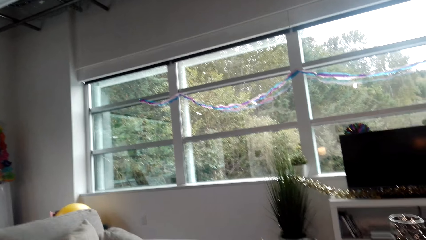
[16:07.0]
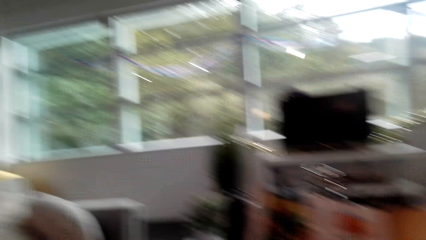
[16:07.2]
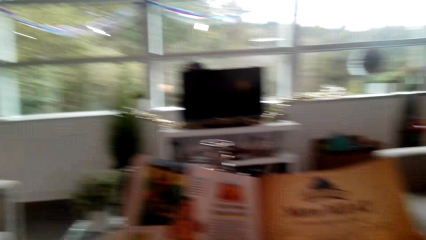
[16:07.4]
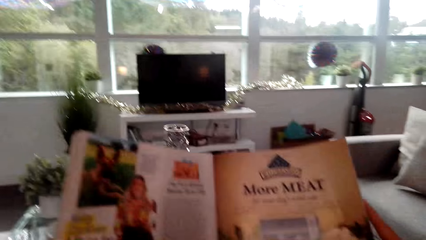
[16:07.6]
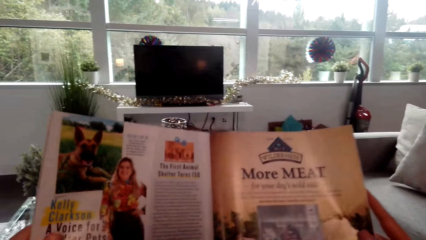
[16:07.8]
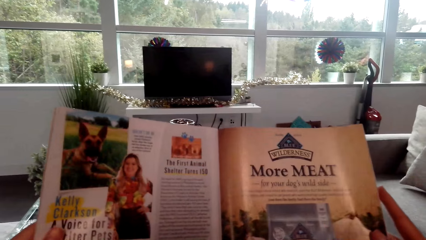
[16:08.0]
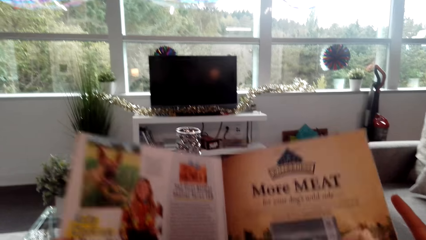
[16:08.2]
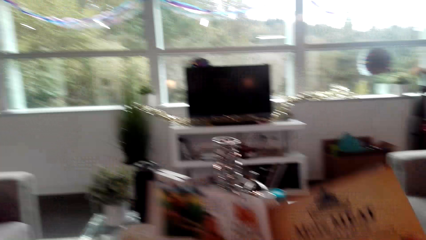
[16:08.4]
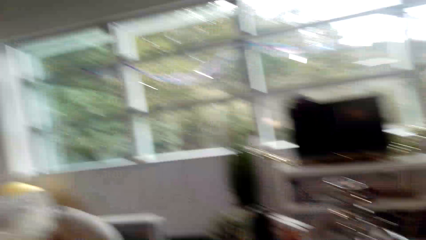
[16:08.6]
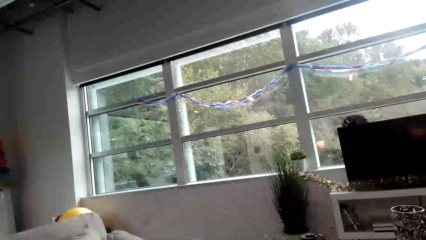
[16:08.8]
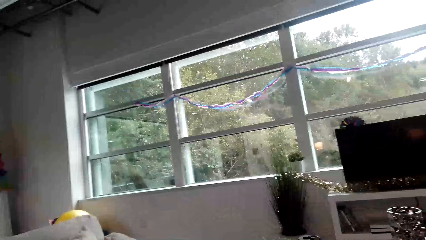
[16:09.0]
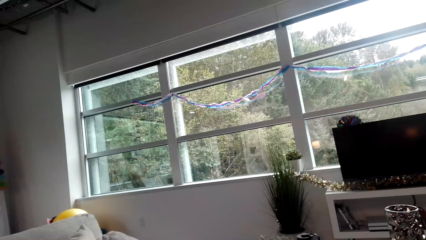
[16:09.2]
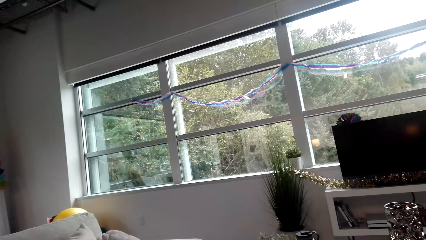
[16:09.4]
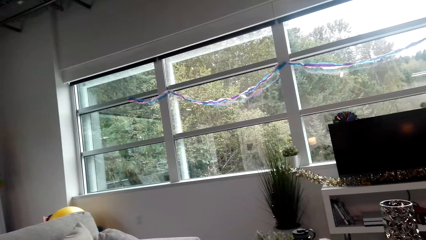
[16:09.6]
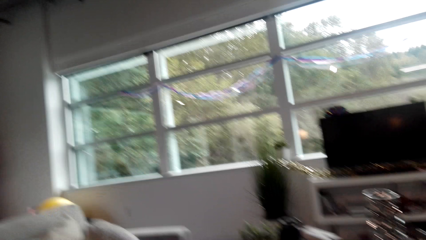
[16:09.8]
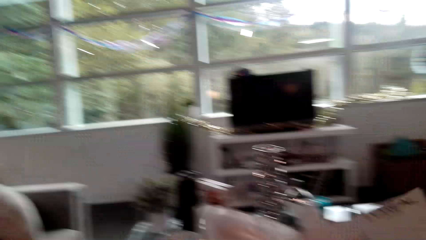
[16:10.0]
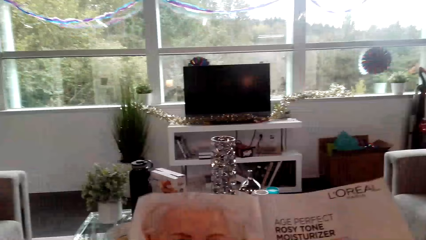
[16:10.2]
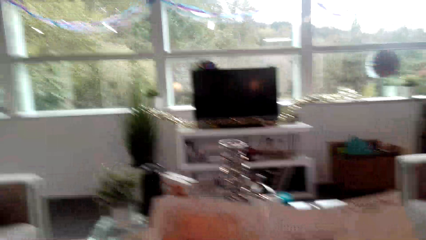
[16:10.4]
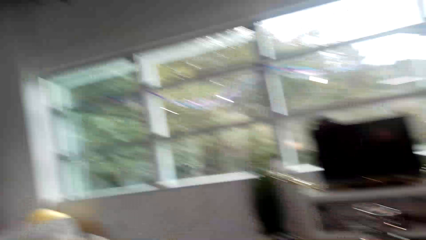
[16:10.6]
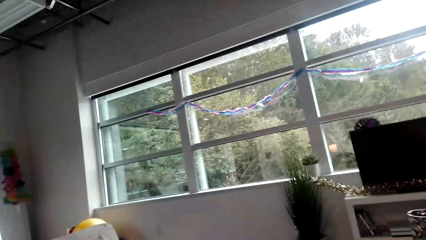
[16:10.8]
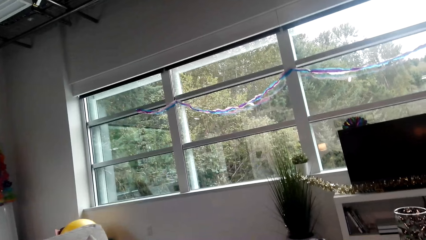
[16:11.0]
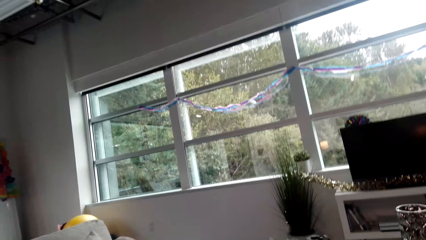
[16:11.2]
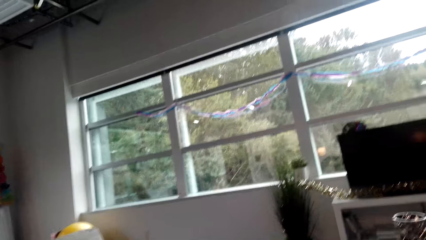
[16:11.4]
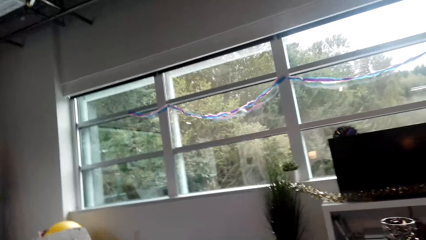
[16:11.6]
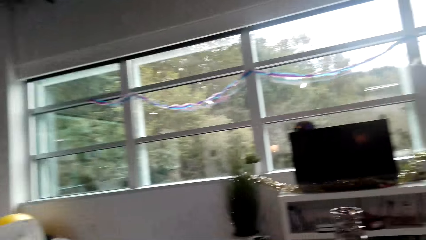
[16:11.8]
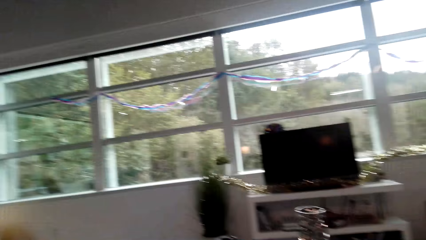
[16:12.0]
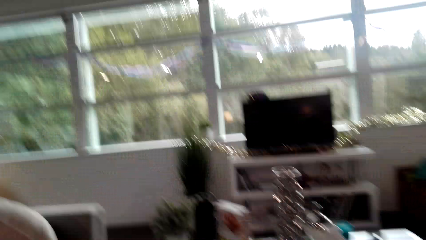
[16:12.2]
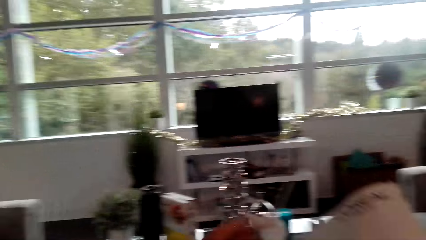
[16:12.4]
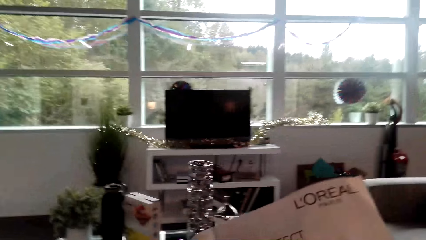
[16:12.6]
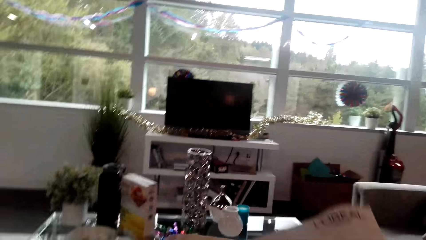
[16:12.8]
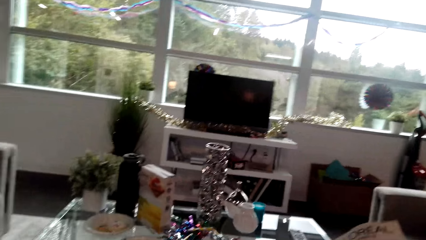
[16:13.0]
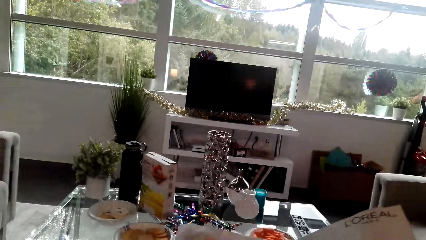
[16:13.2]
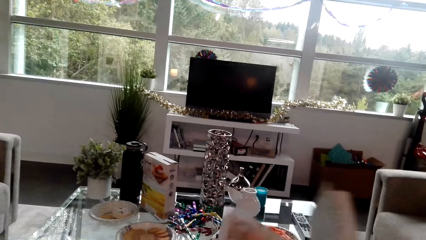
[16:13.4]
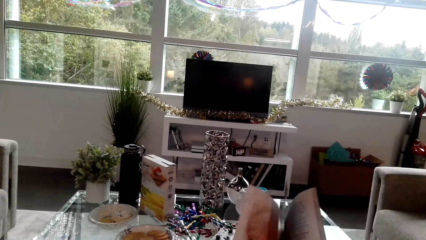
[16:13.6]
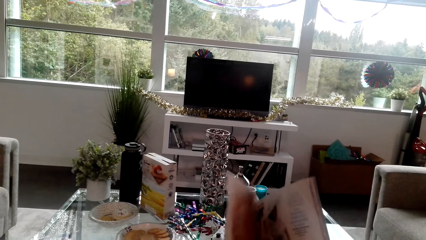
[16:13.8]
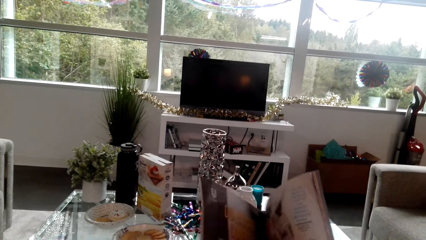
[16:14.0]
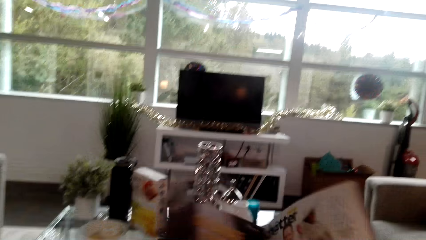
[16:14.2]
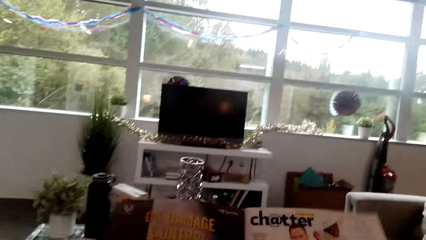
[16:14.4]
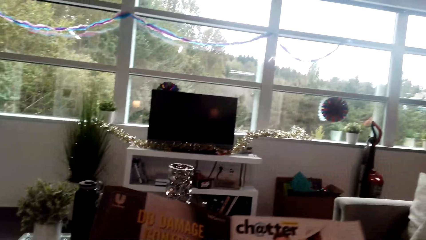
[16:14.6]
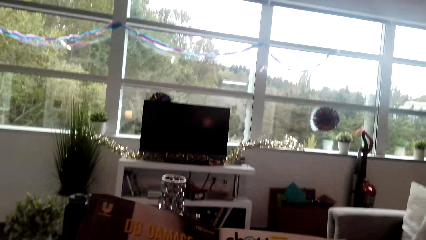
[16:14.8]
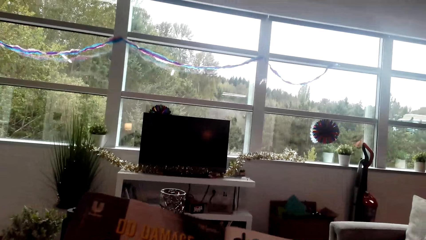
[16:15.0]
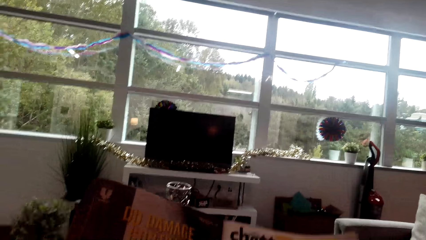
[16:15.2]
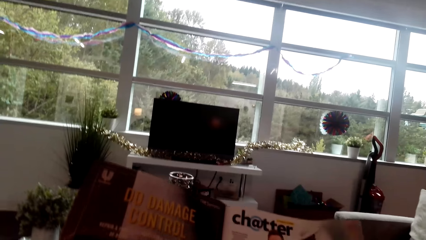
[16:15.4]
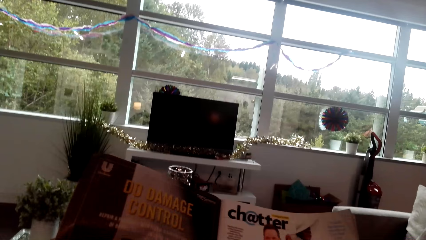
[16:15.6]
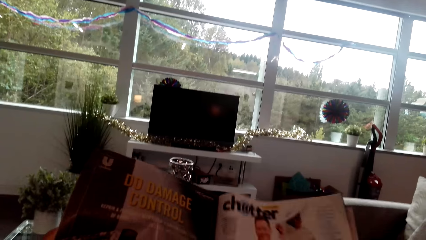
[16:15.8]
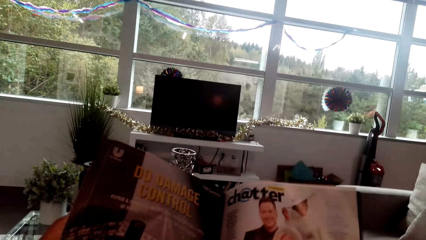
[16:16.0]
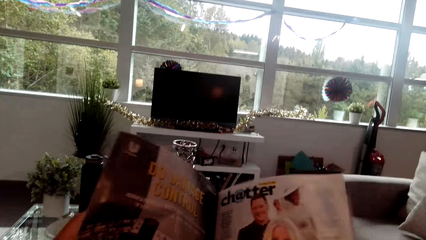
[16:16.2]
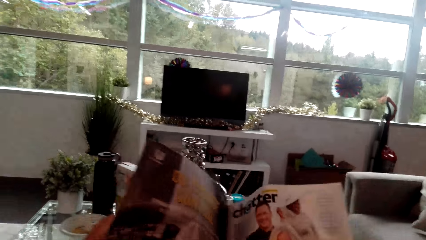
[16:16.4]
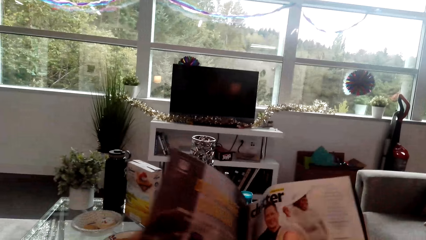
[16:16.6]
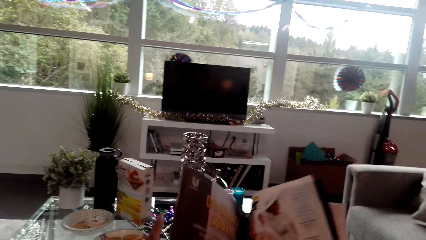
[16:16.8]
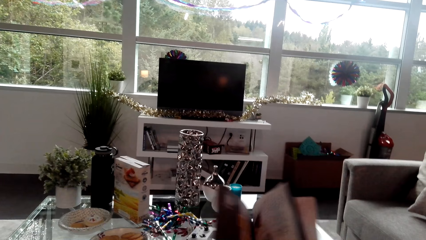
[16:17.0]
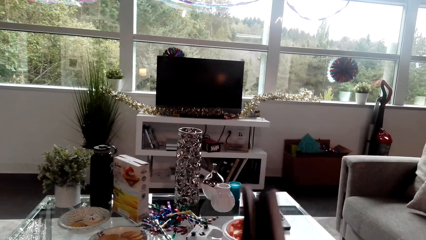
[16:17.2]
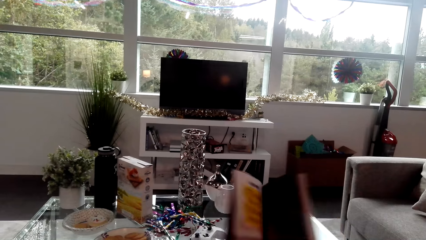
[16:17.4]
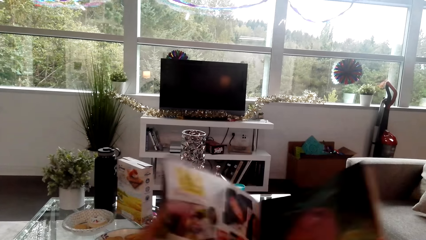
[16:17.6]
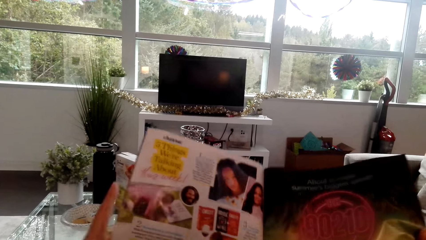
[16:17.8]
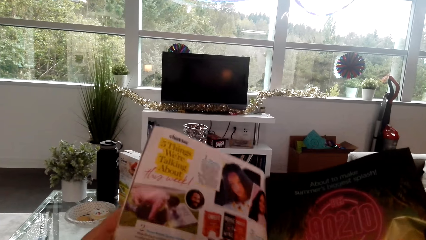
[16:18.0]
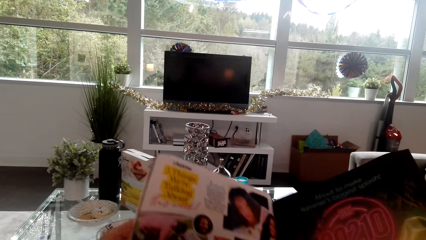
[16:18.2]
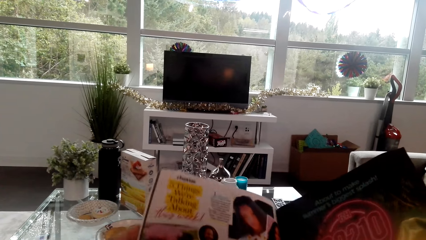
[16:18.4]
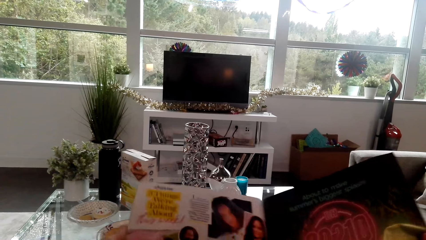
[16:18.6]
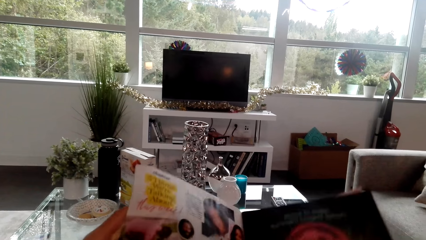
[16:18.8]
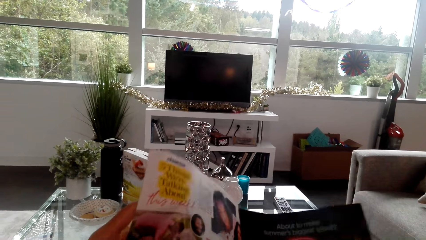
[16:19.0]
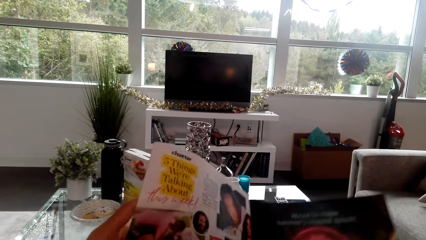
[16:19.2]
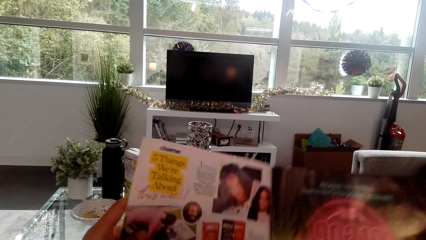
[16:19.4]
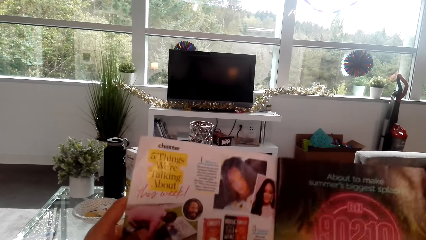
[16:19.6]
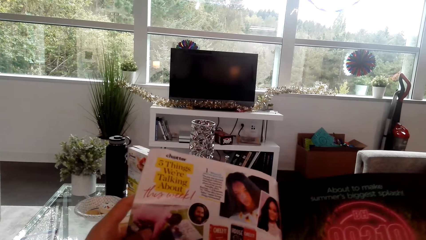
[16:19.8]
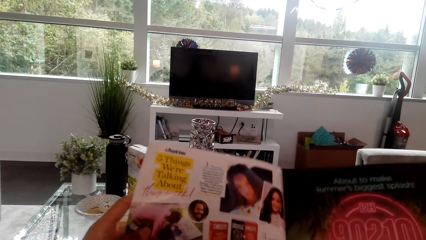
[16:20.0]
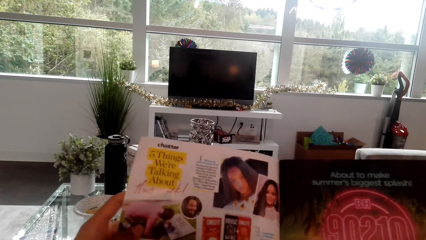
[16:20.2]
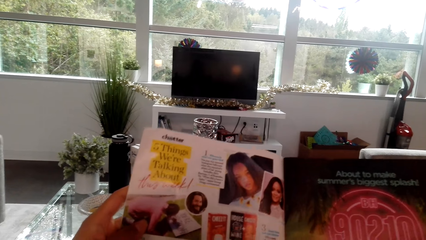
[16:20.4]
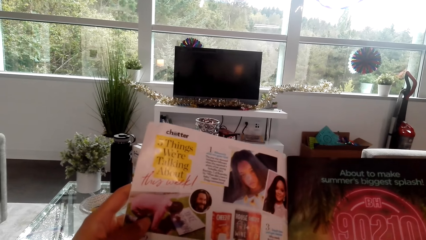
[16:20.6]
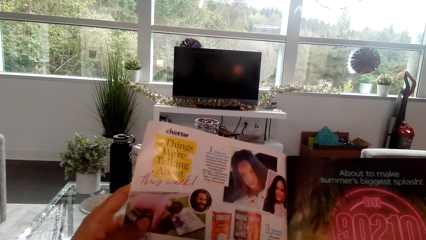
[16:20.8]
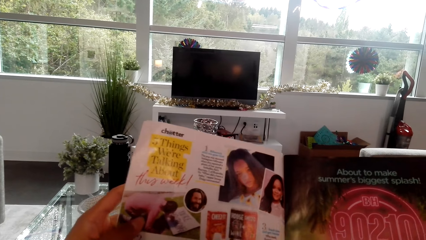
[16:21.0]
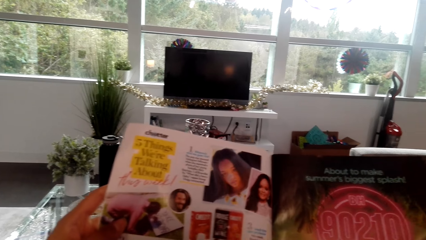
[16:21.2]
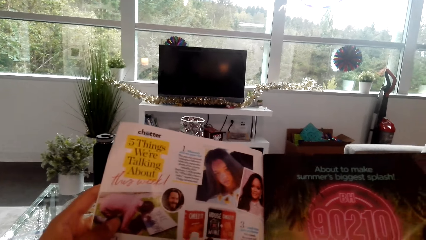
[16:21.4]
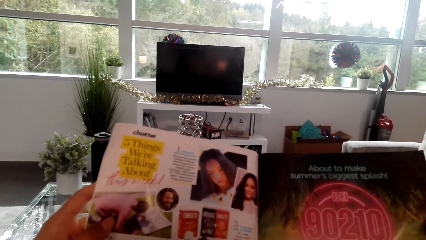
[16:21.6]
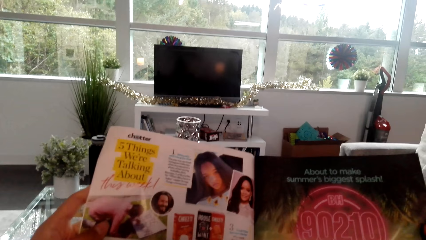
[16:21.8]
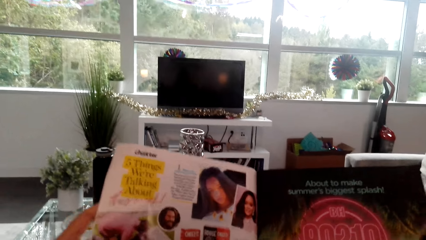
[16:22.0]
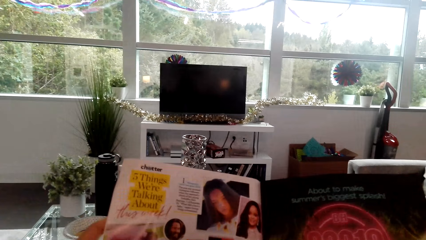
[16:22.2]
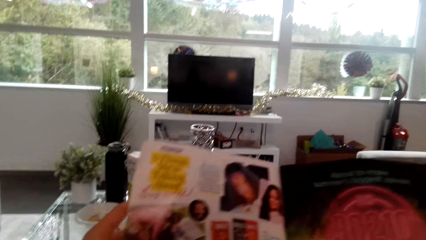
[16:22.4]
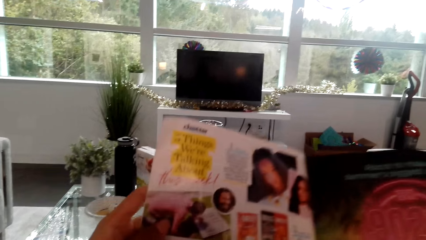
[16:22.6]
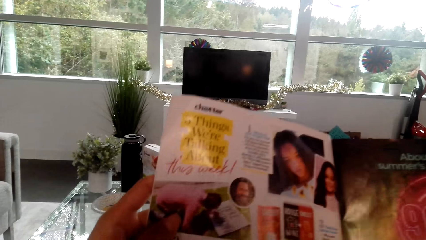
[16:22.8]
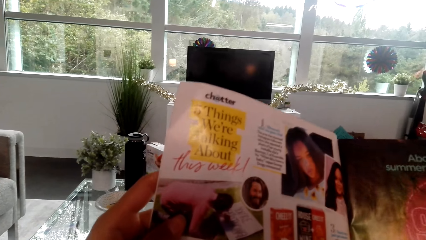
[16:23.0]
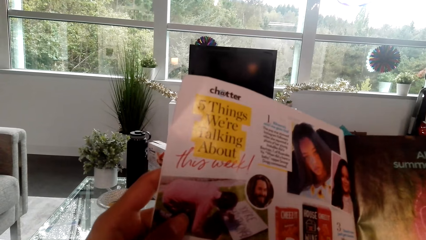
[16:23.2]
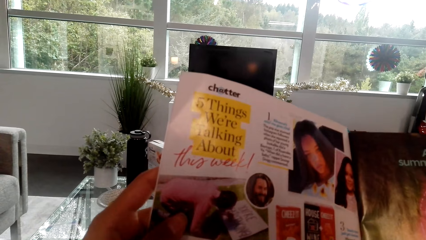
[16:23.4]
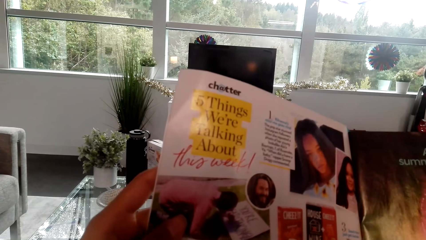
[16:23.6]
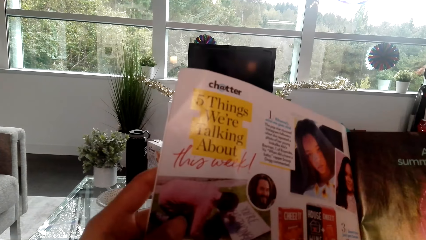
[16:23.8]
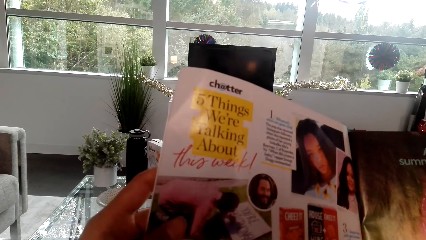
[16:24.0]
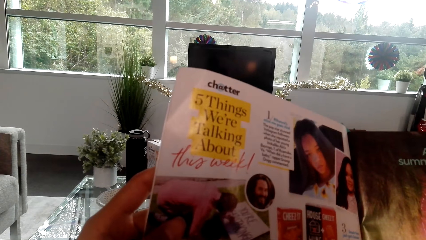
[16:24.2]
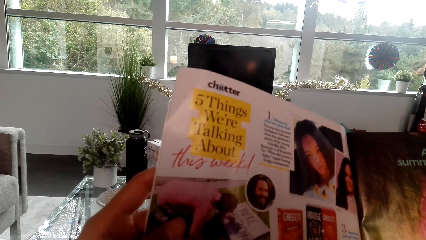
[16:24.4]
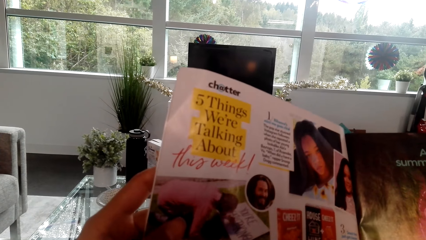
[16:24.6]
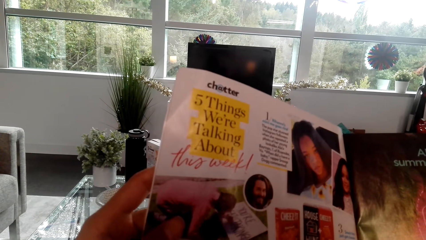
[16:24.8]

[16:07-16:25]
The camera wearer opens the magazine page.
